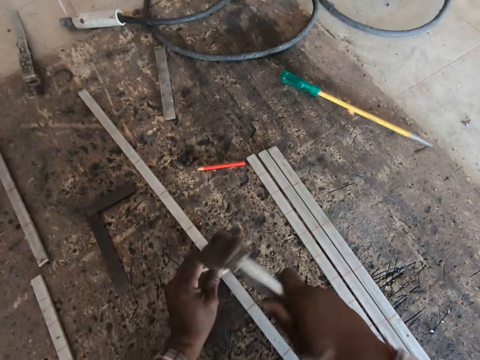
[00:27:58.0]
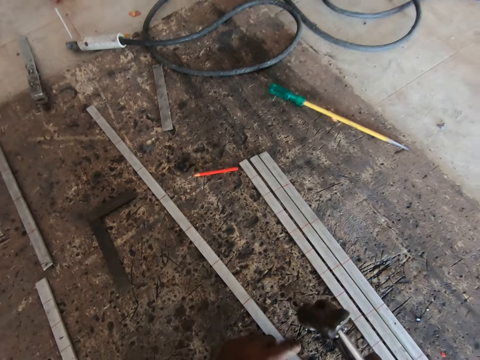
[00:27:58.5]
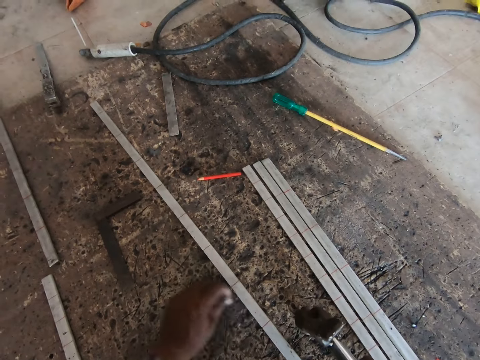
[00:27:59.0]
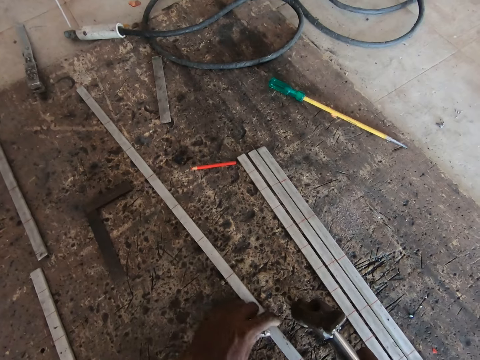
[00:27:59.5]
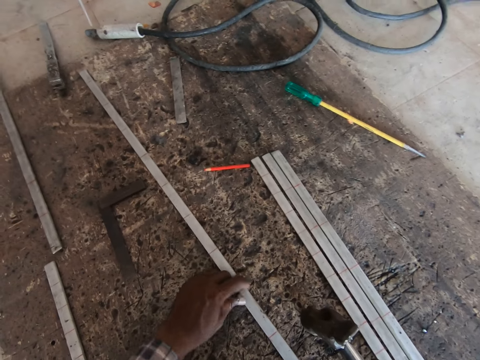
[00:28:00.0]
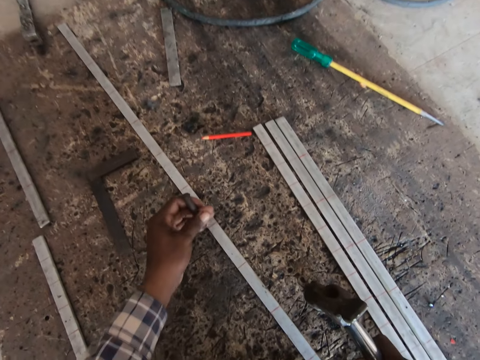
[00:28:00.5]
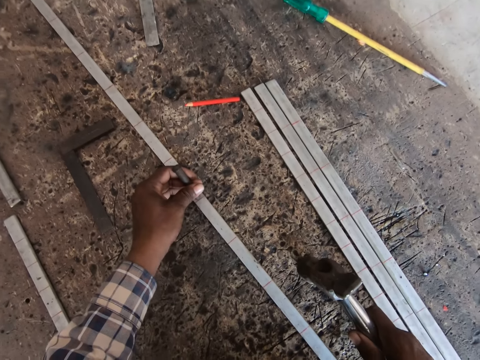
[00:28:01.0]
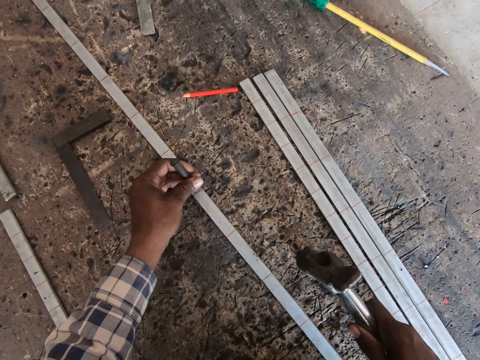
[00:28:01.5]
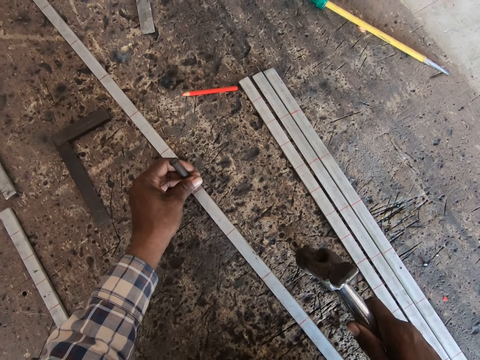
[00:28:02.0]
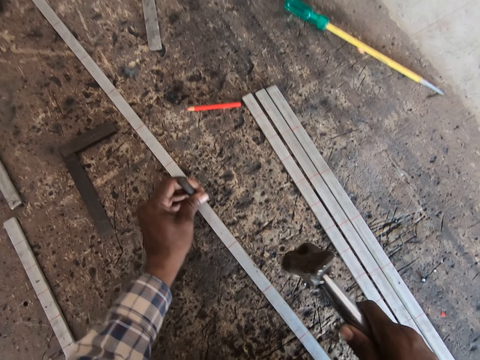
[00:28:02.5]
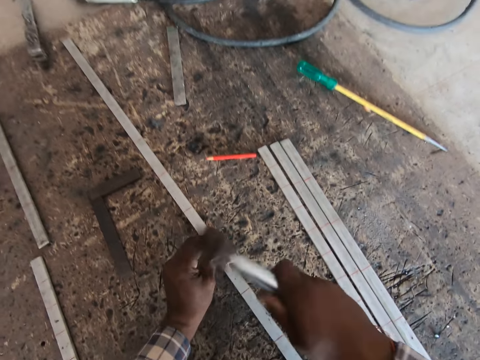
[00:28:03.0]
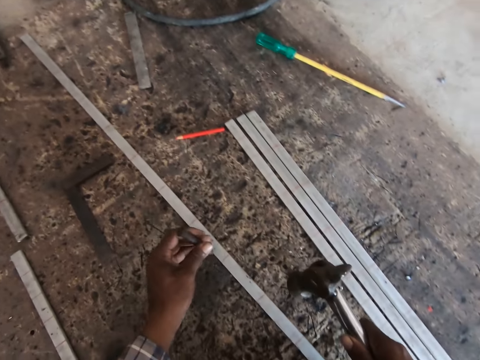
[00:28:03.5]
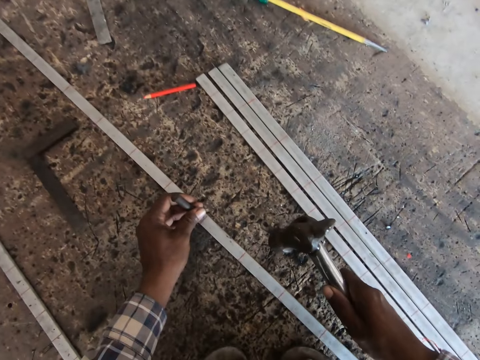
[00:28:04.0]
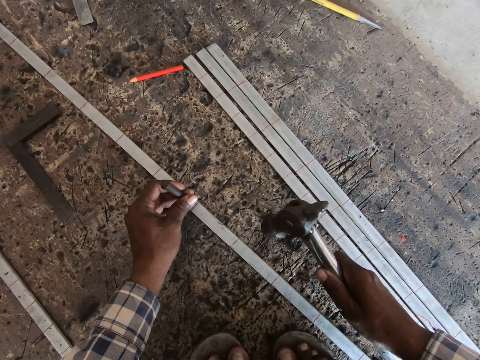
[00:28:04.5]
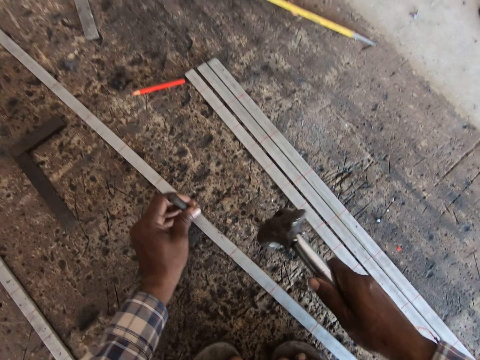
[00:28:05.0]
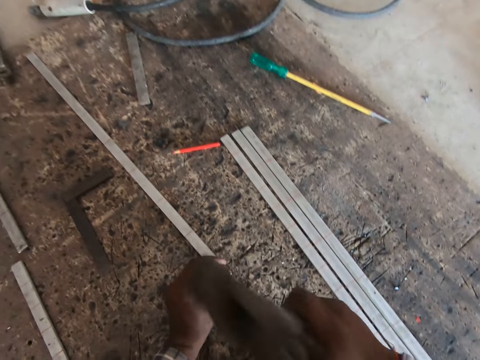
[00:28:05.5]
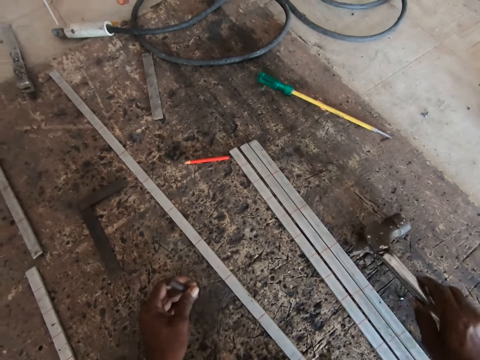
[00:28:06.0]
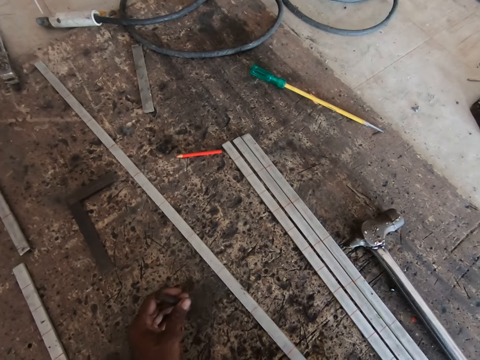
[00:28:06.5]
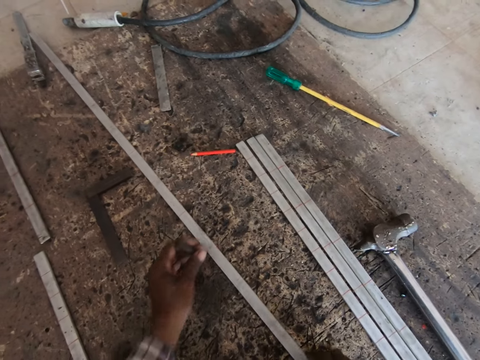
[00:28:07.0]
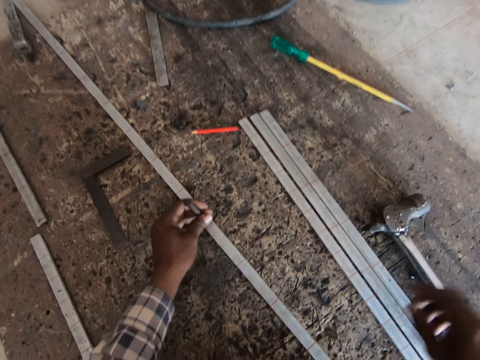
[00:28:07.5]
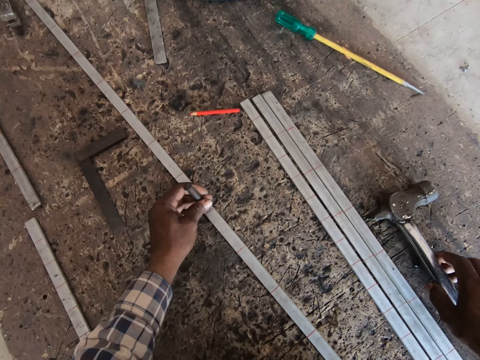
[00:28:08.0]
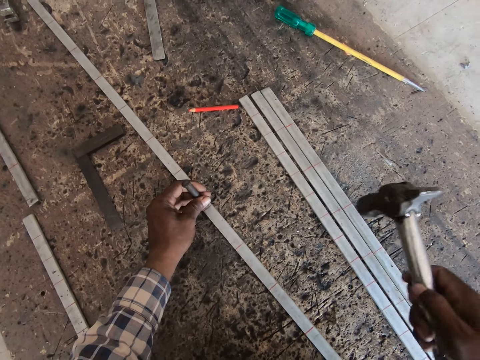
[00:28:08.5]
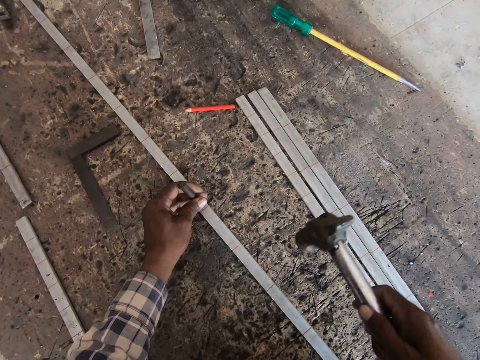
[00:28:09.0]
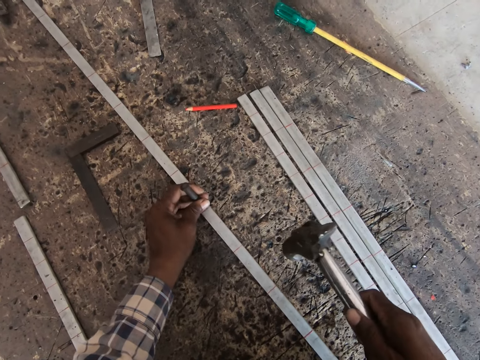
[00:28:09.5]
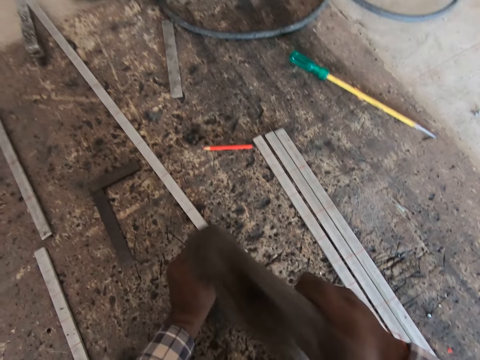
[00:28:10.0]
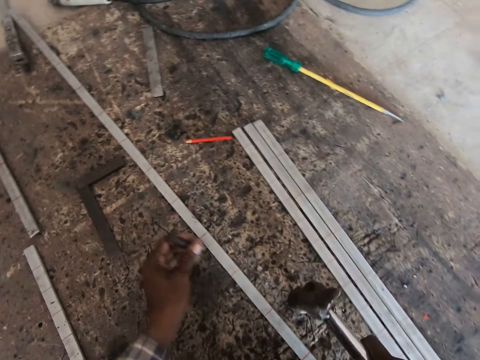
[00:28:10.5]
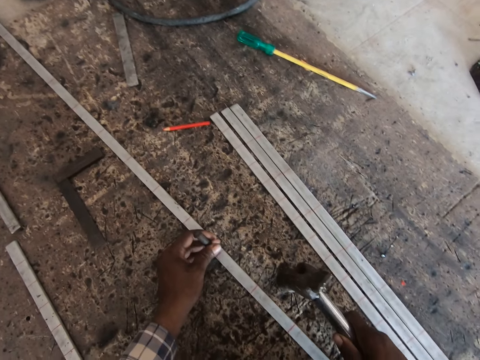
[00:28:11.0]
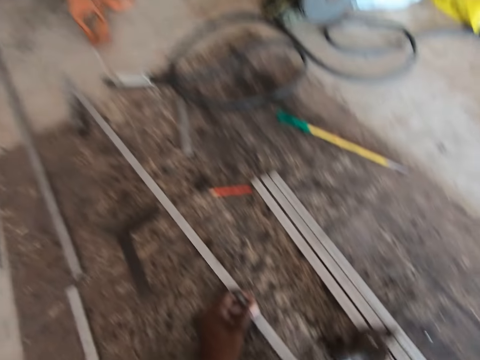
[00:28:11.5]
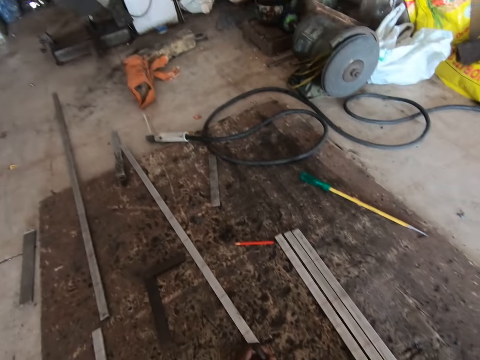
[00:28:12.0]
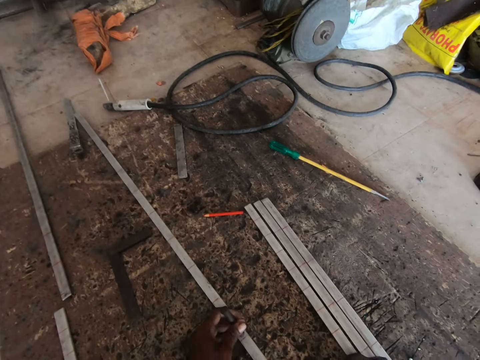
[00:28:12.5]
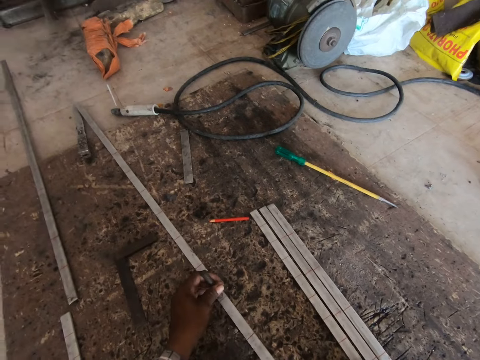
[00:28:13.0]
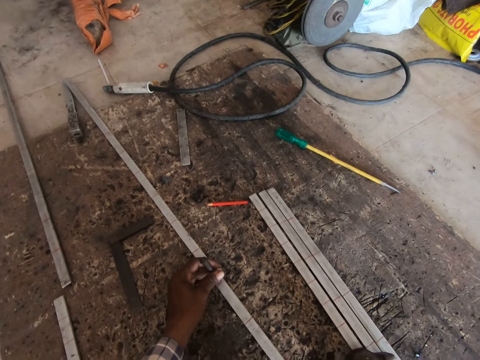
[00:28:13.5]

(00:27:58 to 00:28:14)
The camera wearer places the nail on the iron rod or metal rod. He hits the nail with the hammer. He moves the metal rod on the floor with his left hand. He places the nail on the iron rod. He hits the nail with the hammer. He places the nail on the iron rod. He hits the nail with the hammer. He drops the hammer on the floor with his right hand. He moves the metal rod on the floor with his right hand. He places the chisel or nail on the metal rod with his left hand. He picks the hammer on the floor with his right hand. He marks the metal rod with the hammer and chisel in his hands. He hits the nail with the hammer. He drops the hammer on the floor with his right hand. He places the nail on the iron rod. He moves the metal rod on the floor with his right hand.

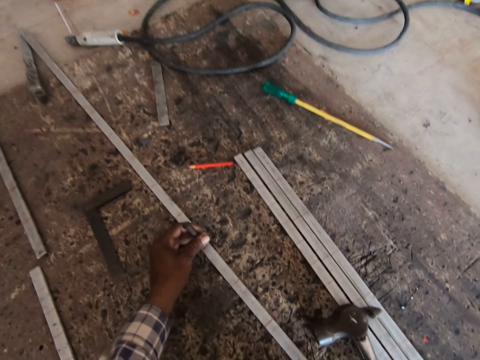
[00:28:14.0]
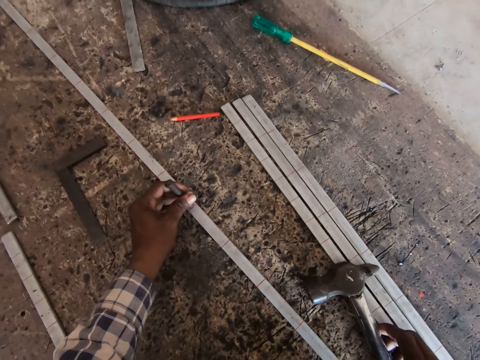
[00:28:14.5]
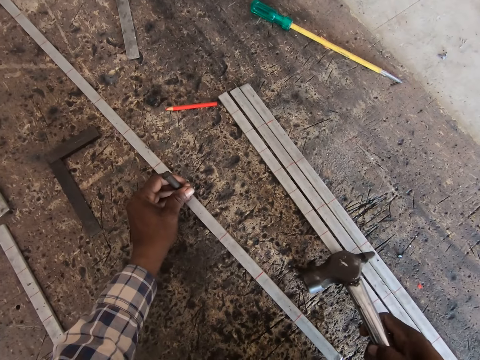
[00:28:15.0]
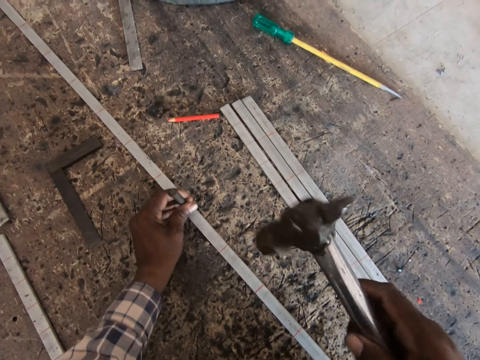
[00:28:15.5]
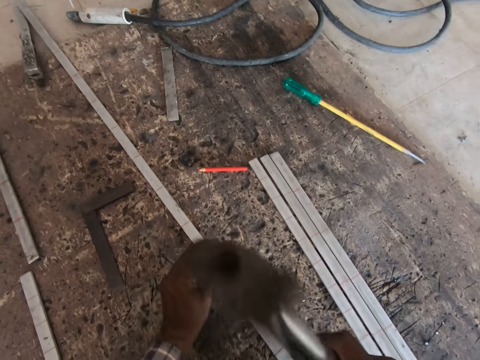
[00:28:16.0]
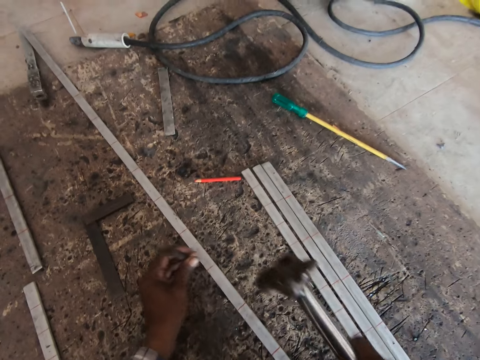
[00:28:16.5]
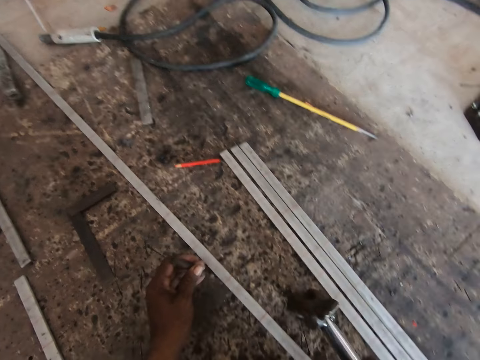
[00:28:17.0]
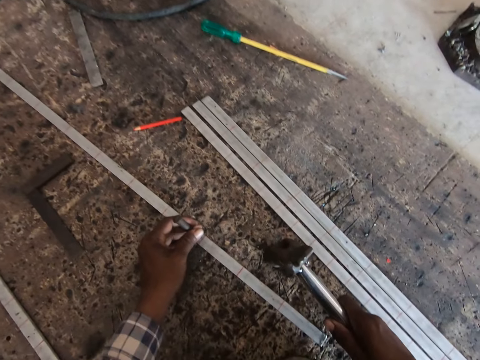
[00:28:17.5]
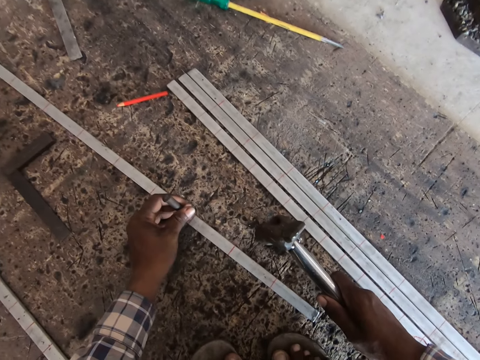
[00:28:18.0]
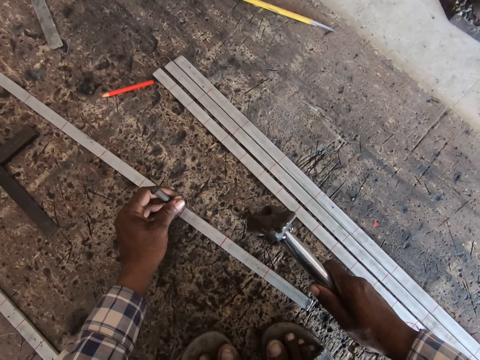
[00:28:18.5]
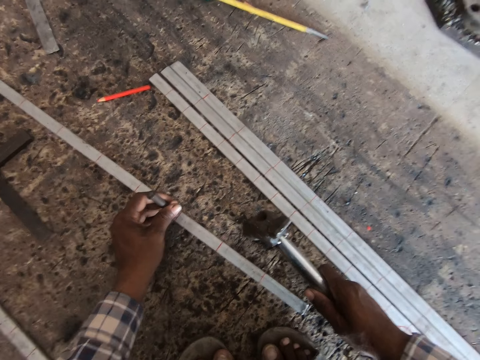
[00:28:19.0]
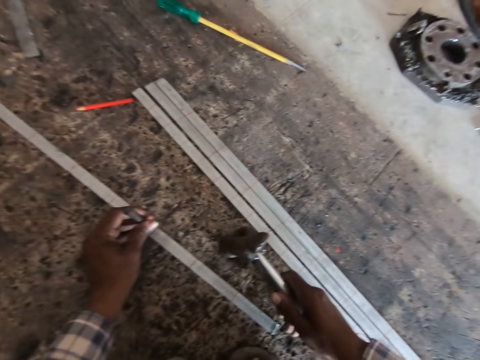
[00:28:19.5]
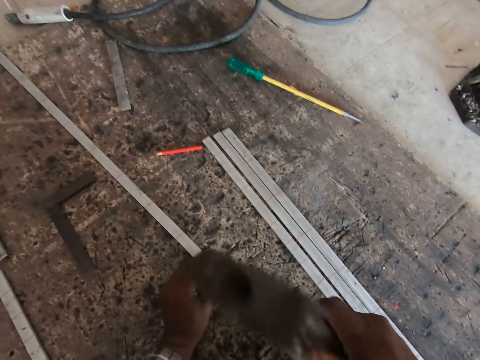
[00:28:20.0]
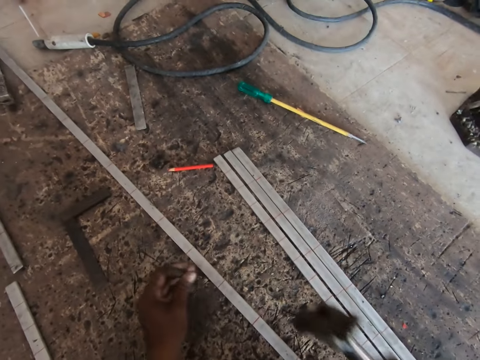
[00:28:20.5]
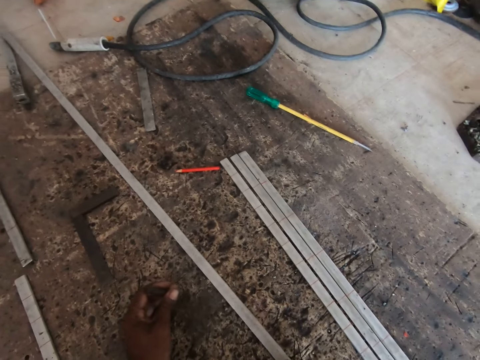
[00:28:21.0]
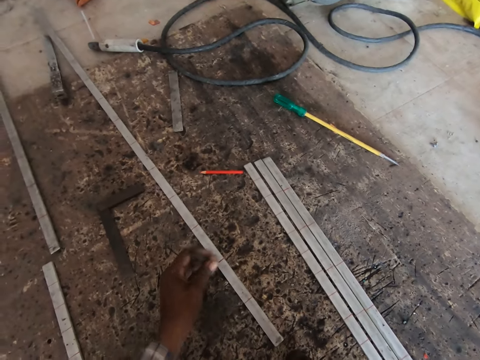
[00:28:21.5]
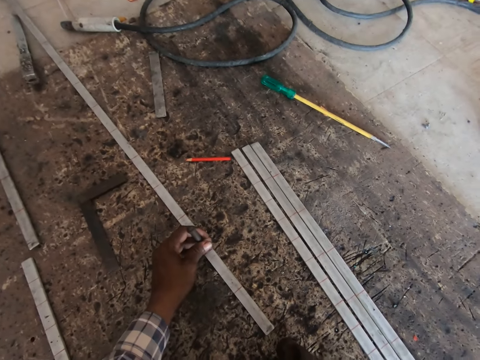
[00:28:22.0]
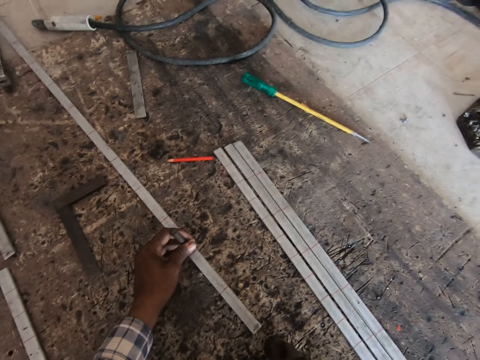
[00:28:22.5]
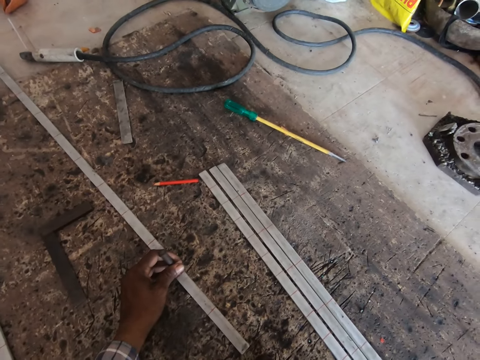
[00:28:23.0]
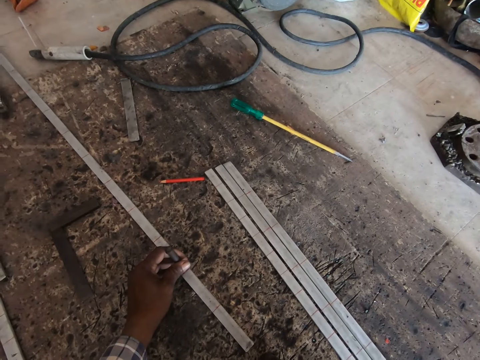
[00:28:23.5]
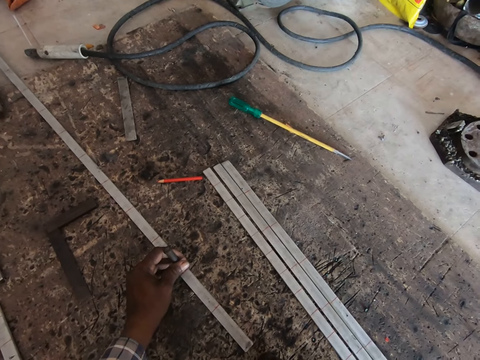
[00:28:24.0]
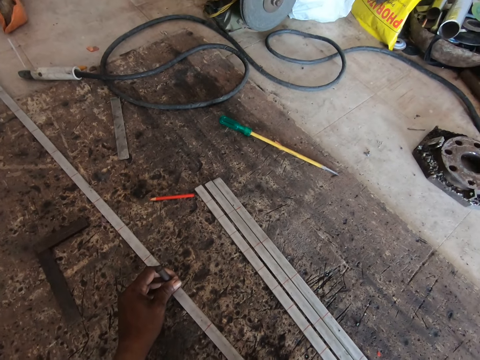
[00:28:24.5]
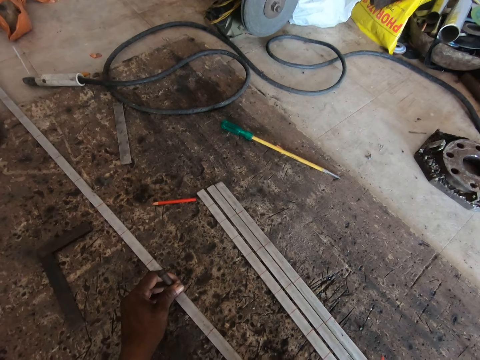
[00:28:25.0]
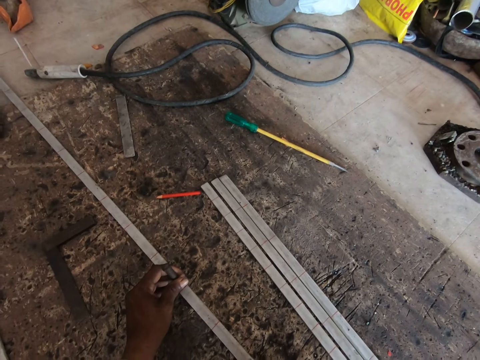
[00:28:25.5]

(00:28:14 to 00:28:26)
The camera wearer picks up the hammer on the floor with his right hand. He places the nail on the iron rod. He hits the nail with the hammer. He marks the metal rod with the hammer and chisel in his hands. He places the nail on the iron rod. He hits the nail with the hammer.
